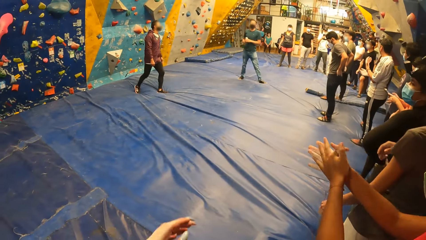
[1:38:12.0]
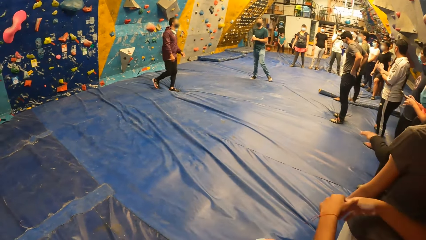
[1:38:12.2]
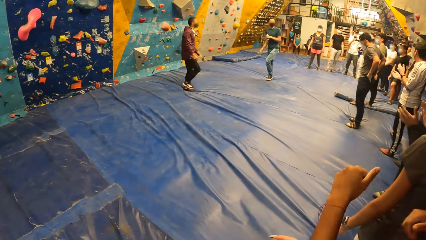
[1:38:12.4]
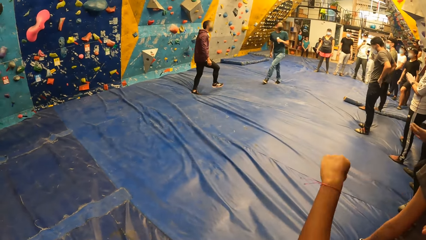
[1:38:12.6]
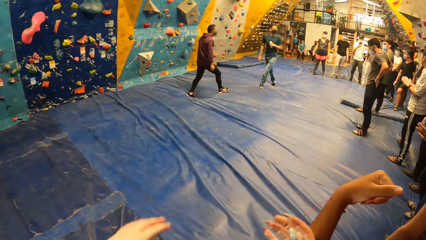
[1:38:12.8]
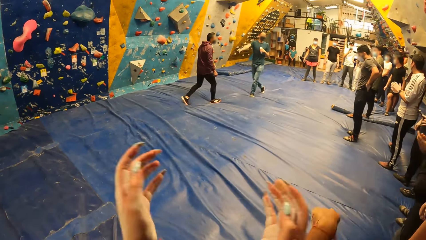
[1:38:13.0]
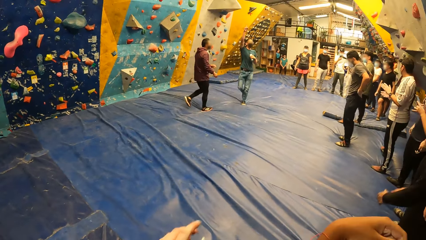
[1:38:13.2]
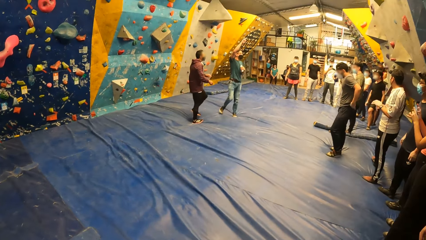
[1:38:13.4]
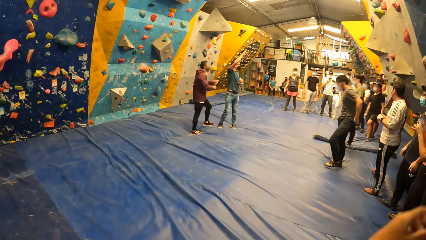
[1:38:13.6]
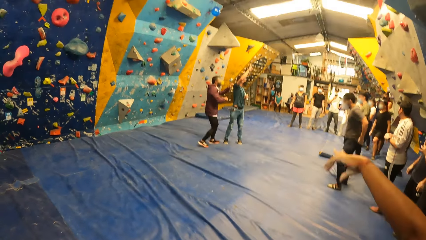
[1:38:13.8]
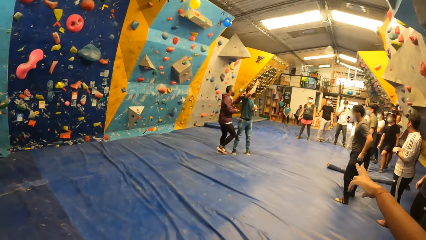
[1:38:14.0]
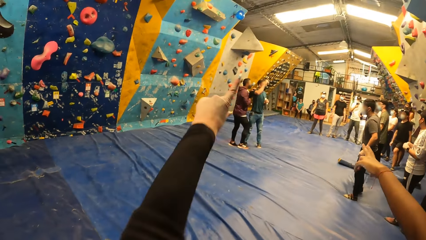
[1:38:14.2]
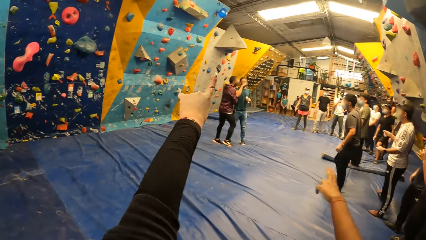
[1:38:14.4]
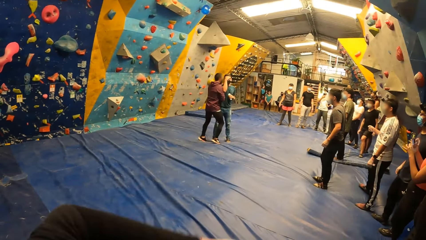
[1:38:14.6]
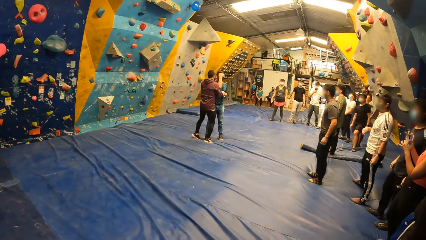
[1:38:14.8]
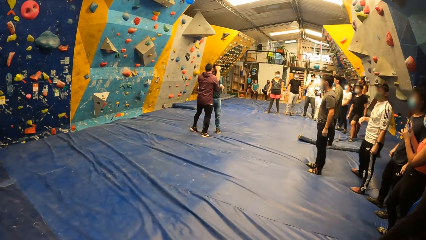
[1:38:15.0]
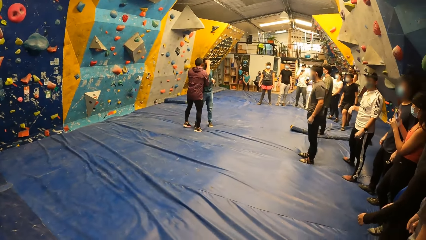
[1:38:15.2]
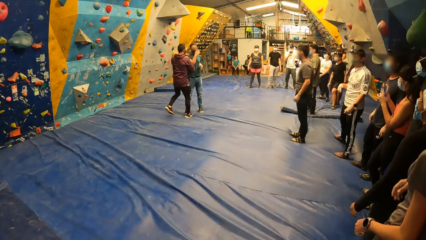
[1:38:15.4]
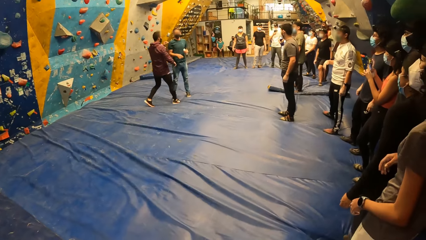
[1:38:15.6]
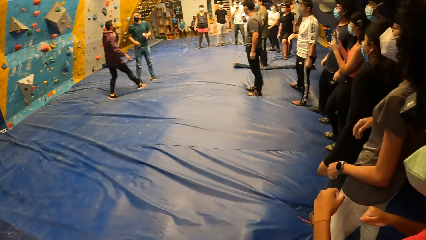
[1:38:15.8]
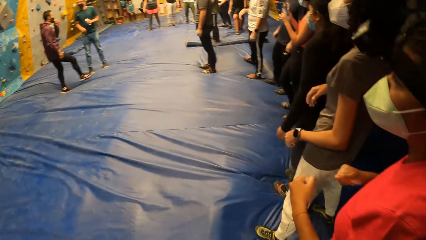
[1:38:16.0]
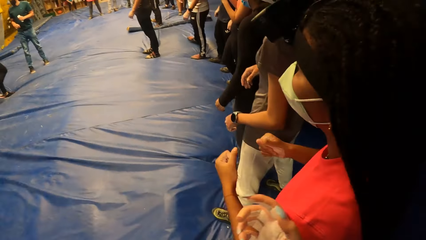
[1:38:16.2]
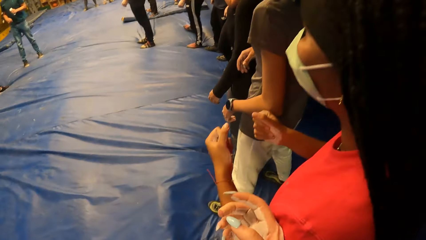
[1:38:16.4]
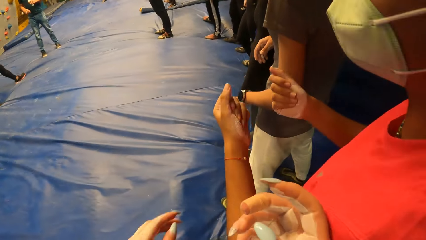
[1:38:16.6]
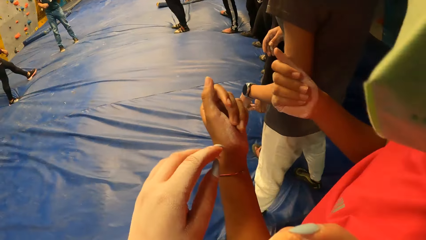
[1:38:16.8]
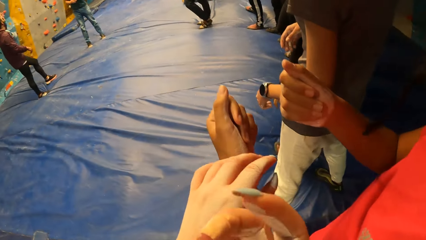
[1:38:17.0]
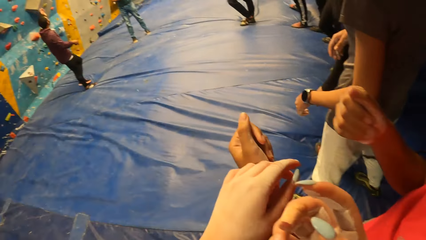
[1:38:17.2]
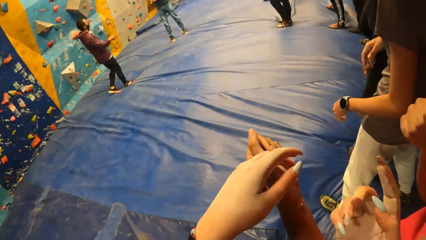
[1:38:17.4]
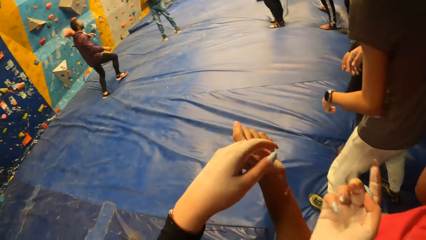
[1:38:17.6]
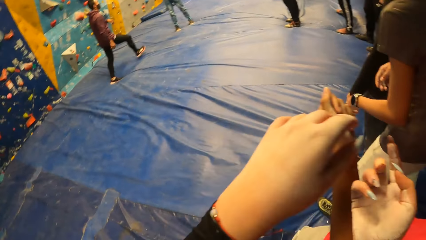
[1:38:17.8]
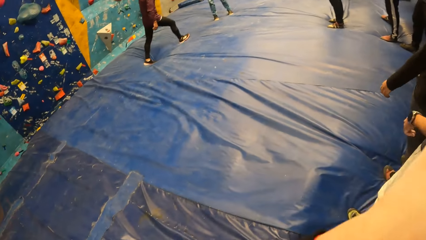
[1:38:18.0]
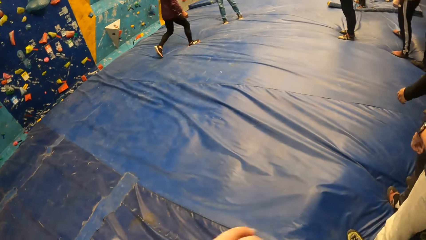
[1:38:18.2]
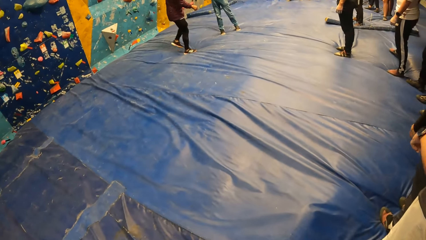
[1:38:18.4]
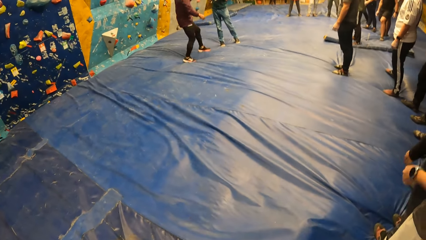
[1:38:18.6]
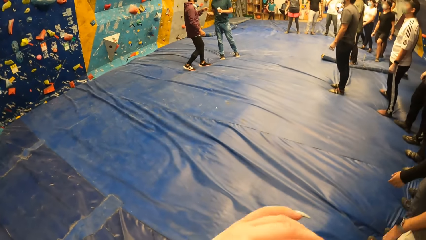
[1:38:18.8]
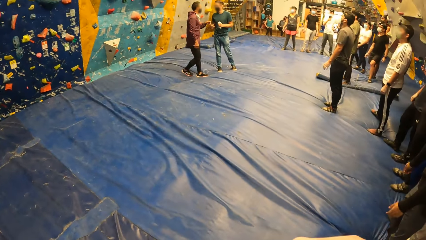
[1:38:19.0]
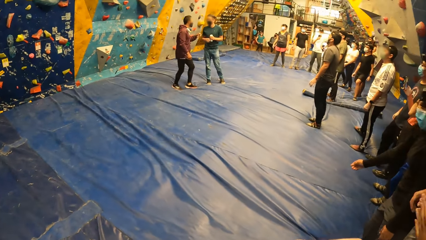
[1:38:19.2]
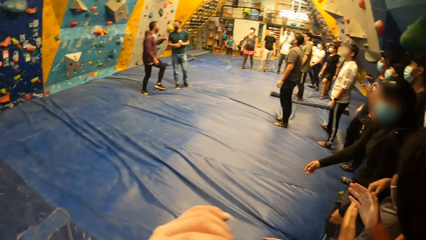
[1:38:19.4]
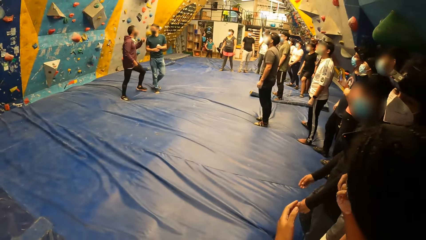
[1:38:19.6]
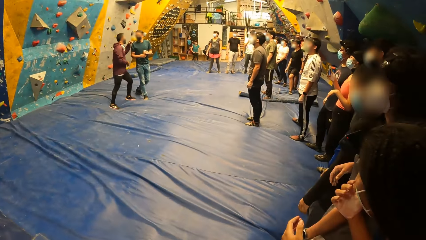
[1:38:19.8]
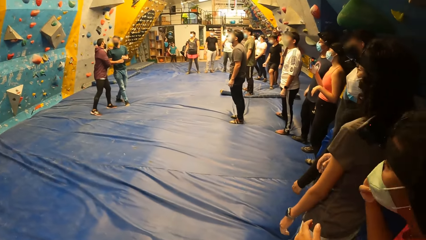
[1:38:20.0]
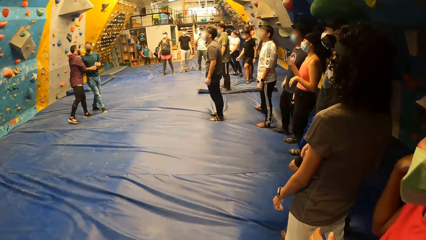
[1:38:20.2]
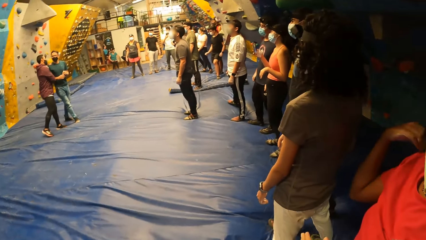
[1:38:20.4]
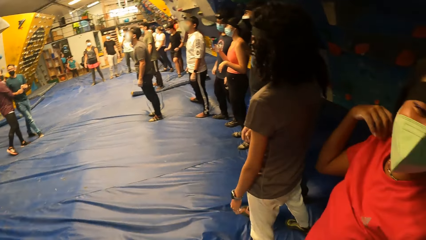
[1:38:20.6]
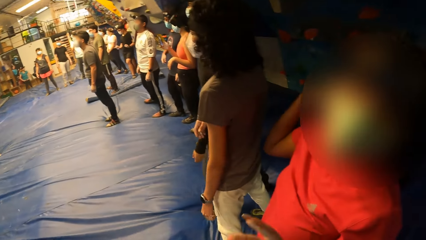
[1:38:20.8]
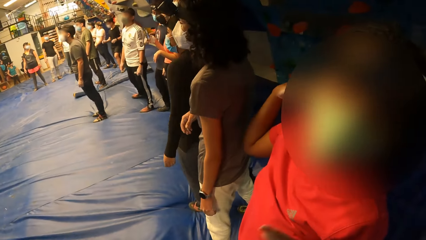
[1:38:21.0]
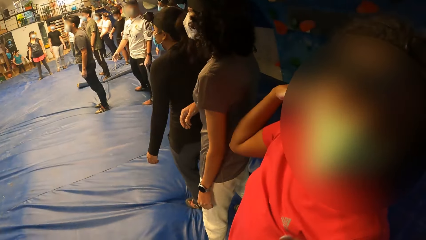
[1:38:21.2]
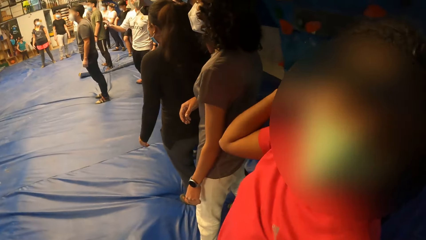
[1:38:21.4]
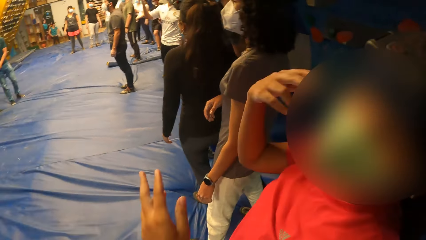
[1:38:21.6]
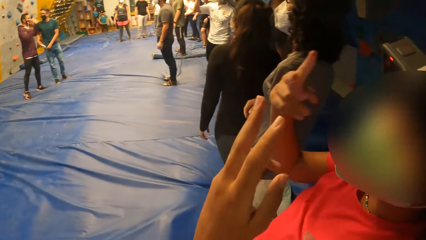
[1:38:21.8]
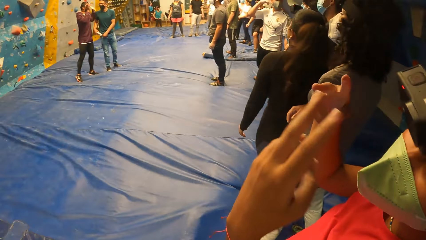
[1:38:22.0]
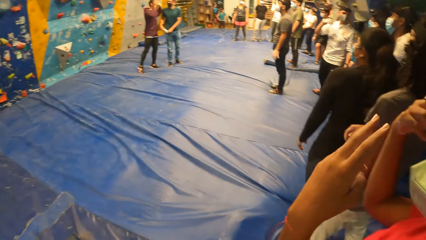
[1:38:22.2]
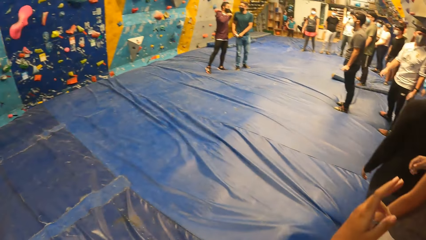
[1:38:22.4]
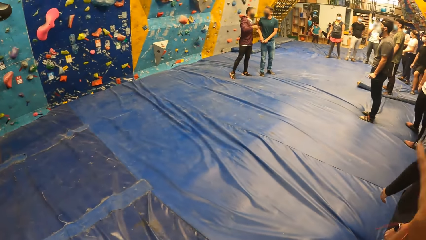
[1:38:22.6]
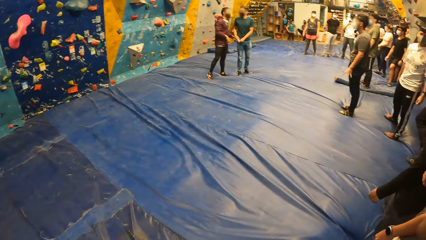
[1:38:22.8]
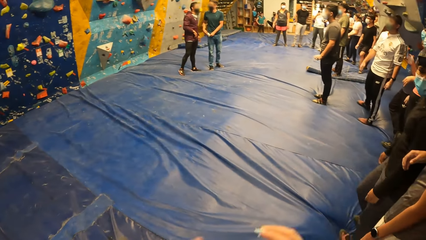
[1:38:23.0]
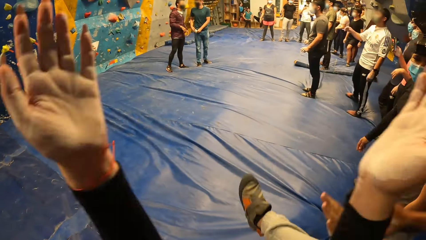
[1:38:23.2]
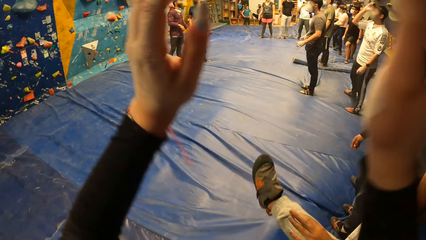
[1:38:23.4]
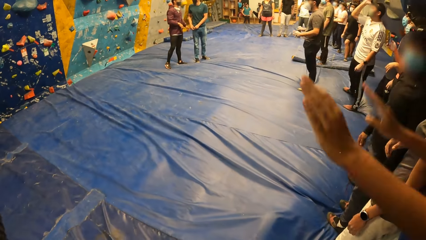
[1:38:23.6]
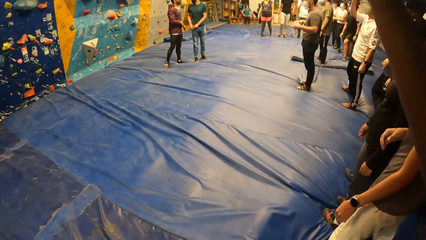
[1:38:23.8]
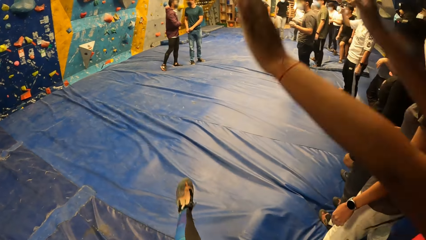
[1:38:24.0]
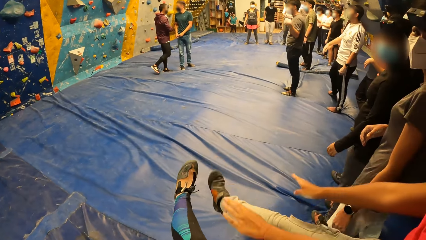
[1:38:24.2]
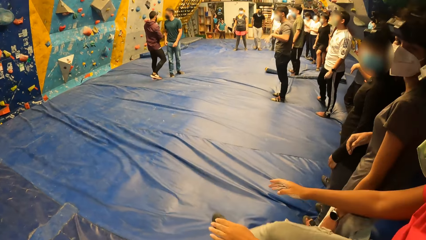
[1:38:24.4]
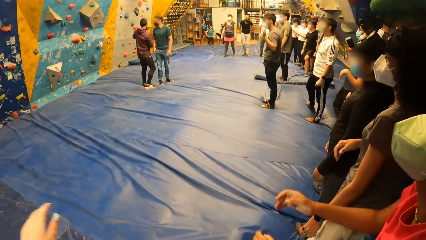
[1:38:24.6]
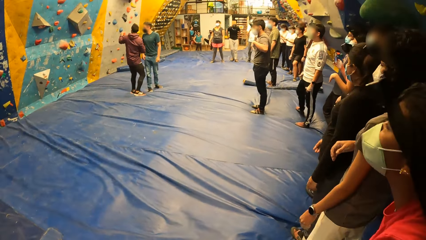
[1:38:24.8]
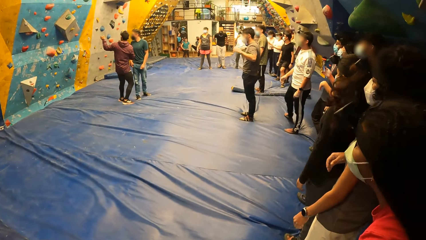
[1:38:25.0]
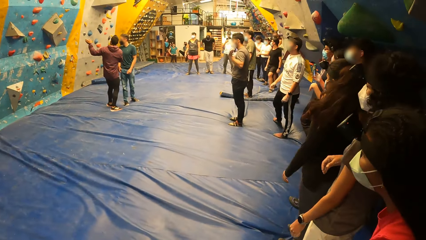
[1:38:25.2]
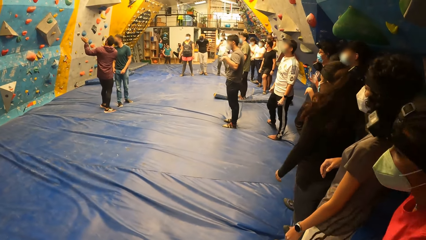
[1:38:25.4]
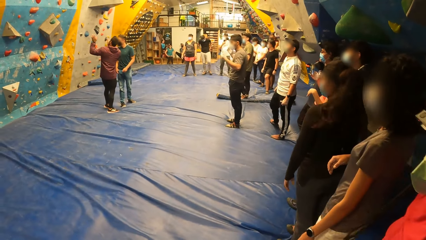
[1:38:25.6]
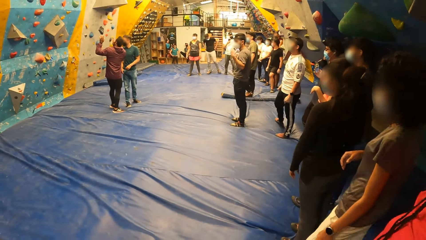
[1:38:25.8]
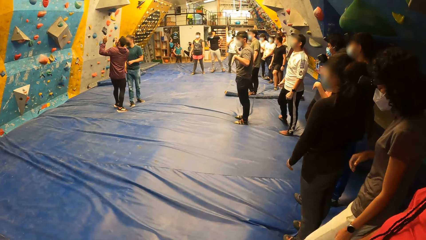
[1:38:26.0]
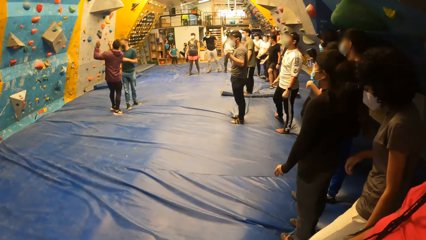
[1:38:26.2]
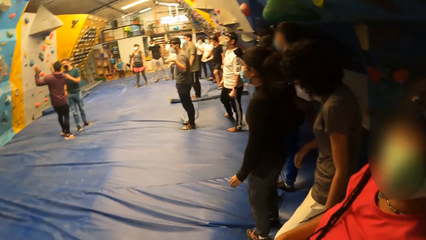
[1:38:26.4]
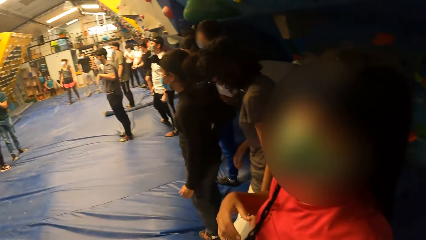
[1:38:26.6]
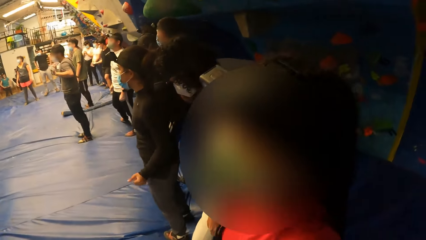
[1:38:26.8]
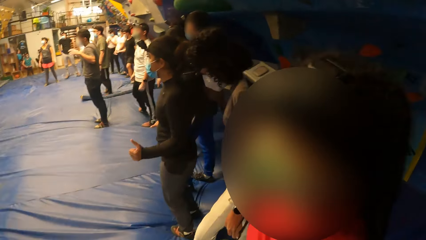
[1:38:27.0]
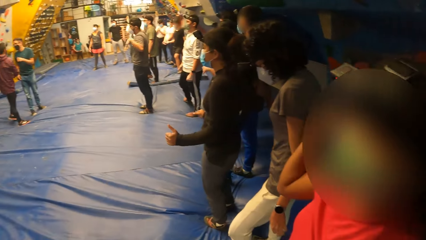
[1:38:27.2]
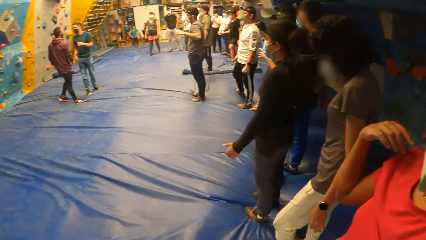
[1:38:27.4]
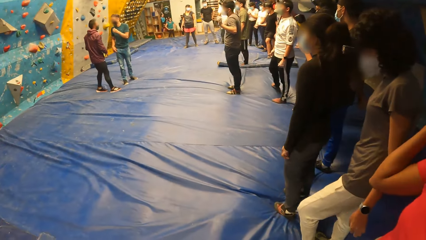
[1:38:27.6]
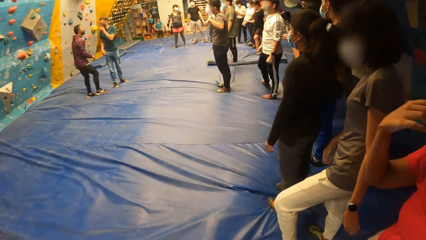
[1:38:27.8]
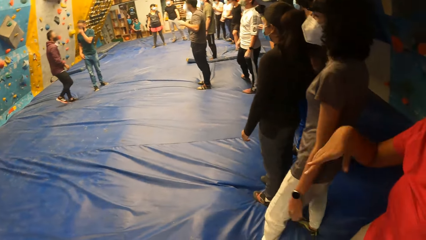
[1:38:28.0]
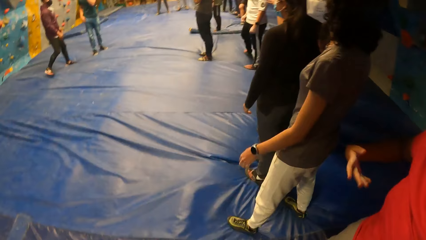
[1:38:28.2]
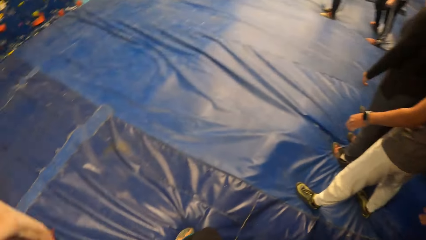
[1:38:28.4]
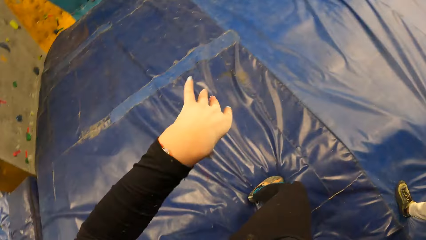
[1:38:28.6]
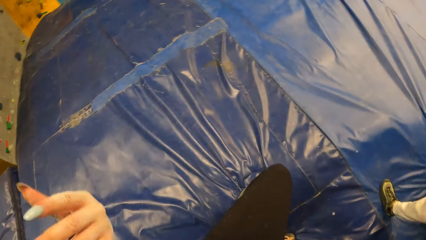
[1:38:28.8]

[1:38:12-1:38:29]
A lady claps the hand. A man raises the right hand. Another man interacts with the first man. The camera wearer points at the wall. The first man touches the camera. The camera wearer interacts with the lady. The other man interacts with the first man. The camera wearer claps the hand. A third man swings the hand. The first man stares at the wall. The other man stares at the wall. The camera wearer interacts with the lady.
